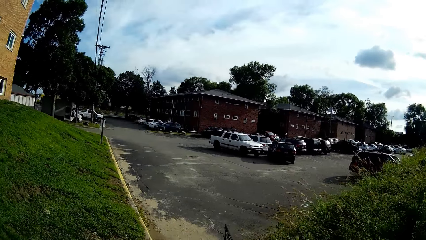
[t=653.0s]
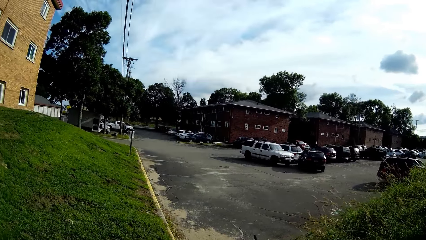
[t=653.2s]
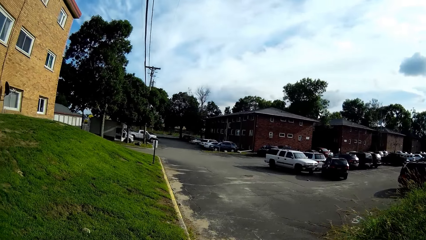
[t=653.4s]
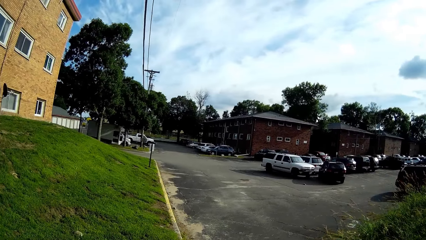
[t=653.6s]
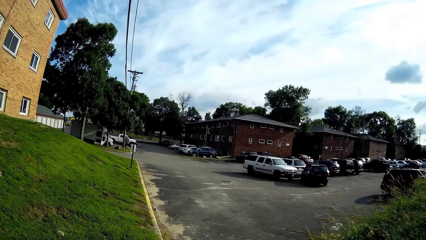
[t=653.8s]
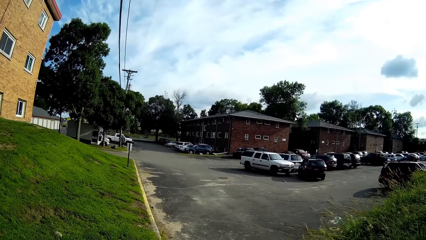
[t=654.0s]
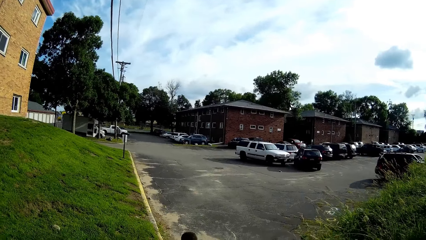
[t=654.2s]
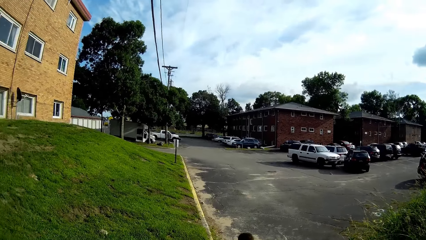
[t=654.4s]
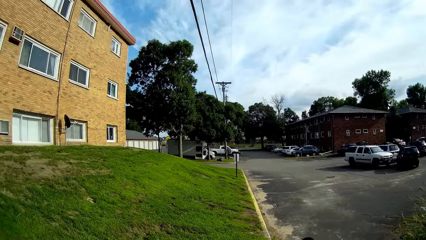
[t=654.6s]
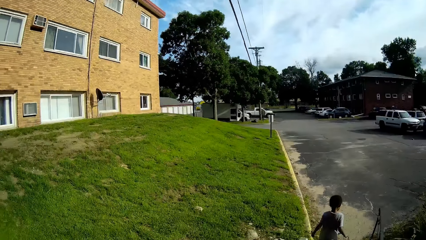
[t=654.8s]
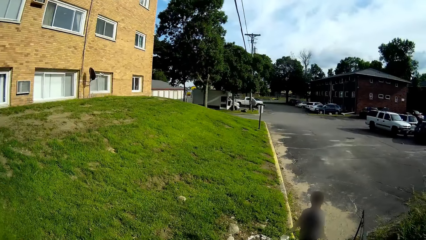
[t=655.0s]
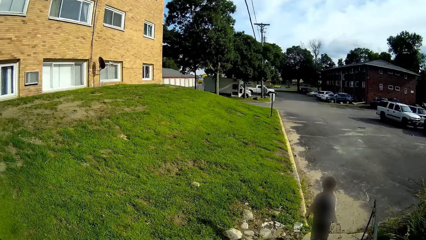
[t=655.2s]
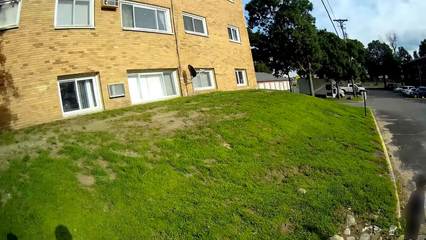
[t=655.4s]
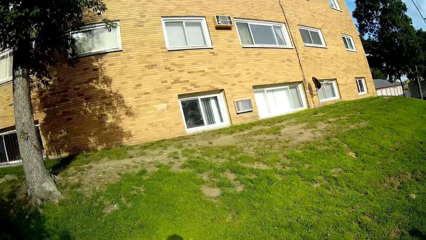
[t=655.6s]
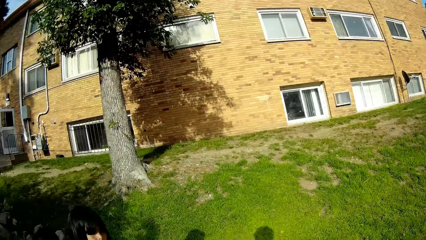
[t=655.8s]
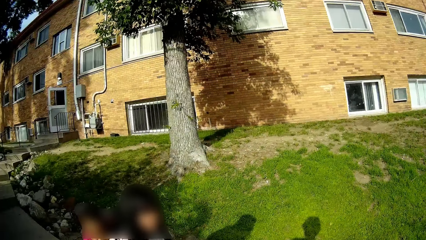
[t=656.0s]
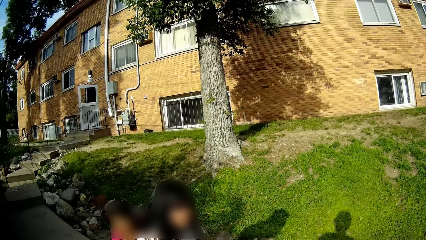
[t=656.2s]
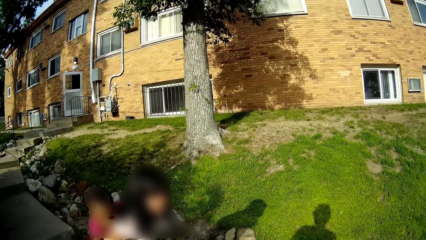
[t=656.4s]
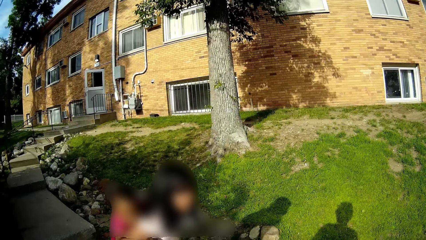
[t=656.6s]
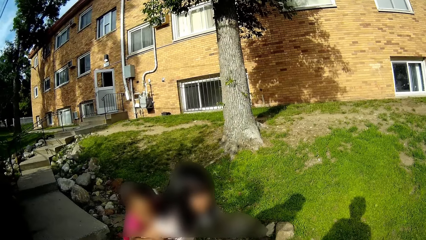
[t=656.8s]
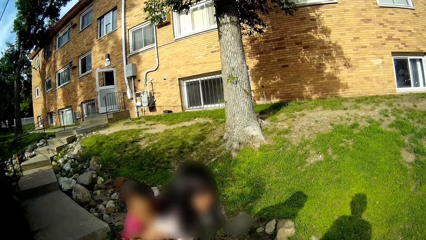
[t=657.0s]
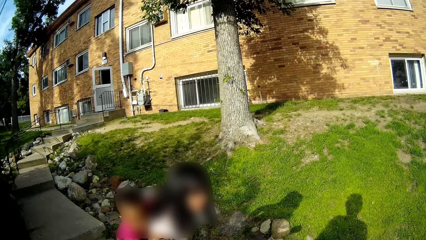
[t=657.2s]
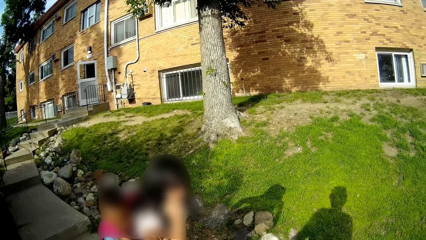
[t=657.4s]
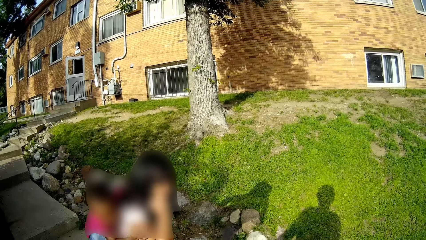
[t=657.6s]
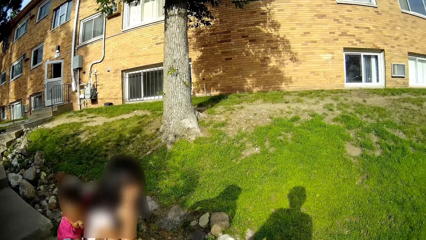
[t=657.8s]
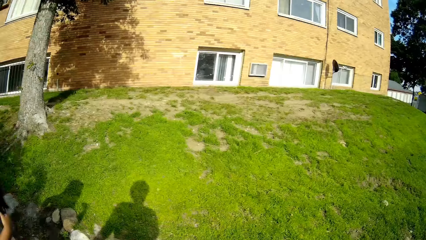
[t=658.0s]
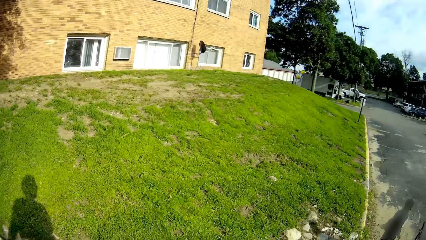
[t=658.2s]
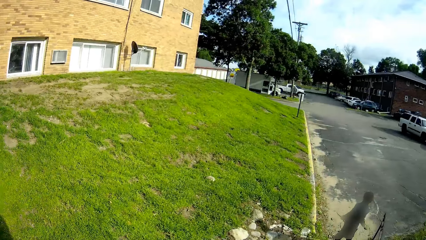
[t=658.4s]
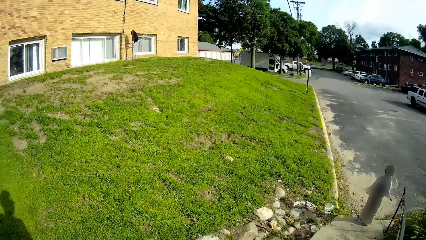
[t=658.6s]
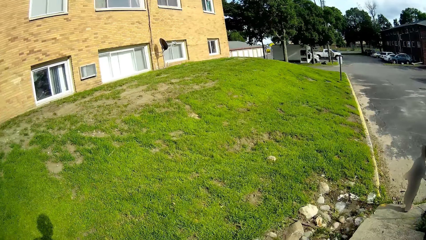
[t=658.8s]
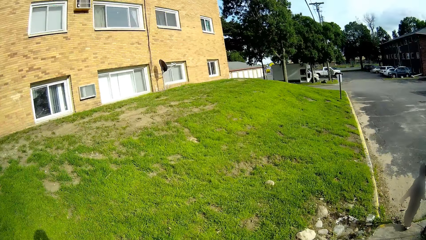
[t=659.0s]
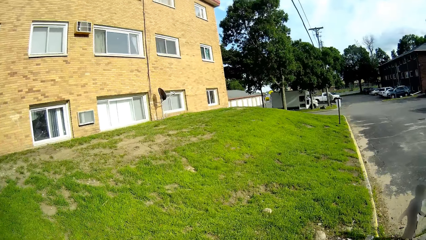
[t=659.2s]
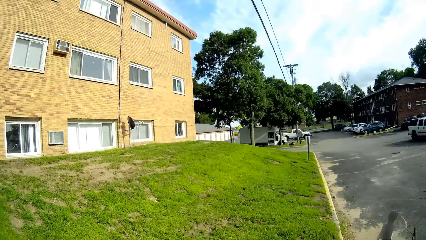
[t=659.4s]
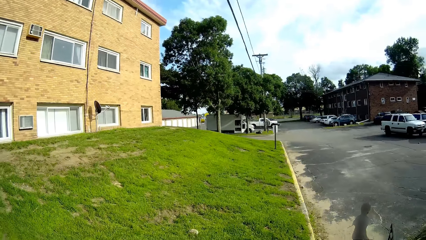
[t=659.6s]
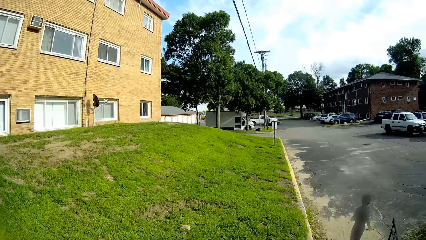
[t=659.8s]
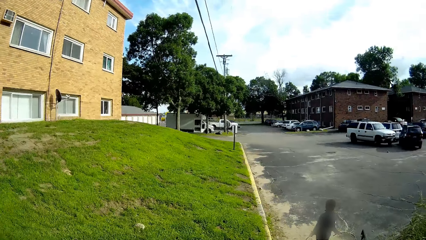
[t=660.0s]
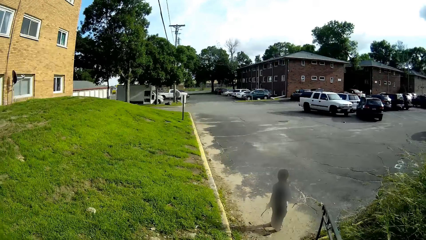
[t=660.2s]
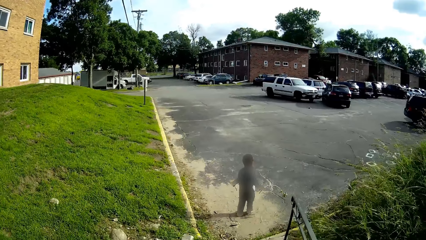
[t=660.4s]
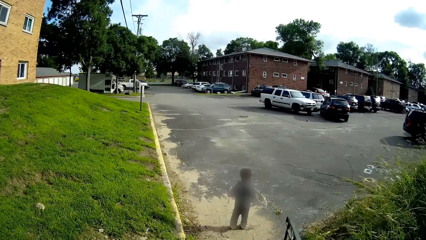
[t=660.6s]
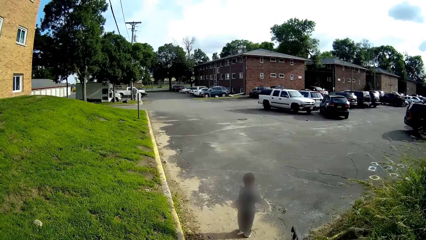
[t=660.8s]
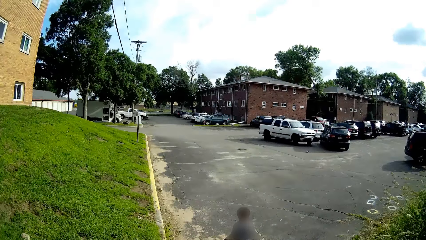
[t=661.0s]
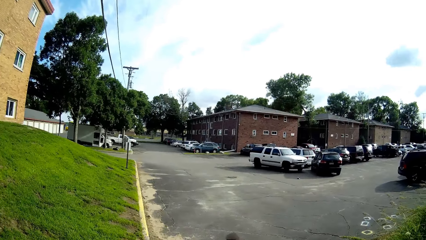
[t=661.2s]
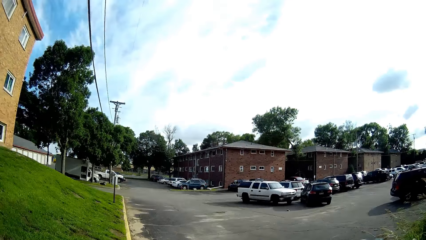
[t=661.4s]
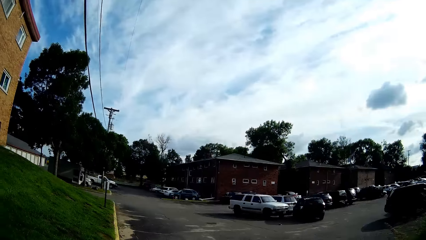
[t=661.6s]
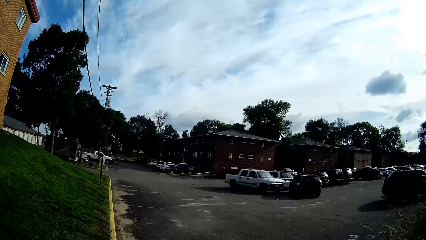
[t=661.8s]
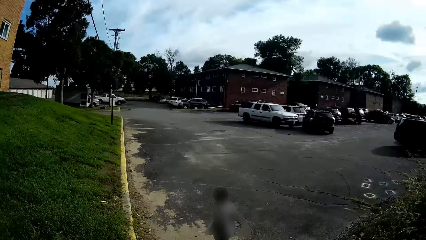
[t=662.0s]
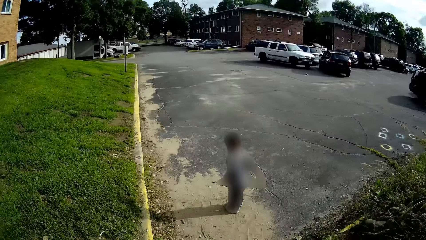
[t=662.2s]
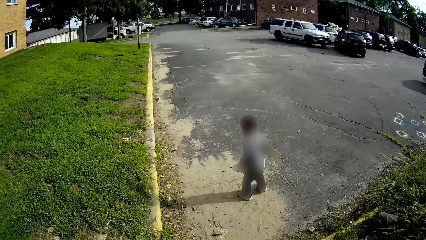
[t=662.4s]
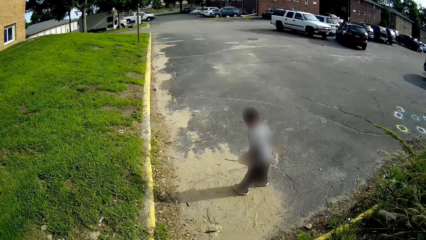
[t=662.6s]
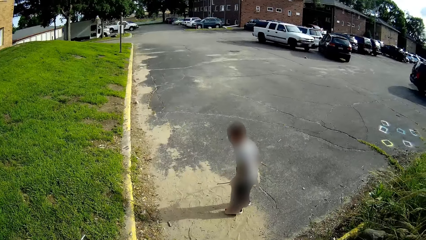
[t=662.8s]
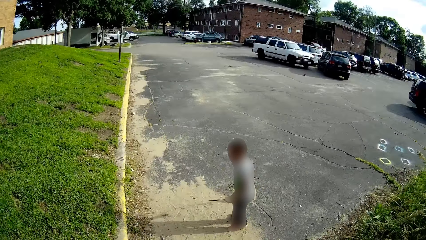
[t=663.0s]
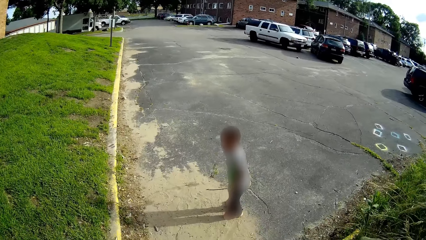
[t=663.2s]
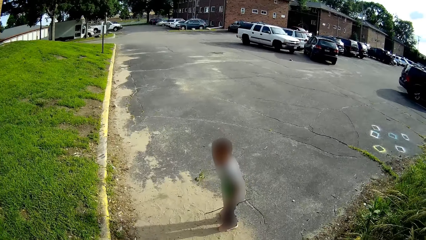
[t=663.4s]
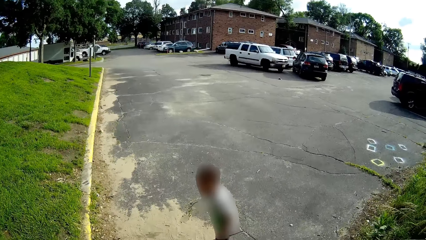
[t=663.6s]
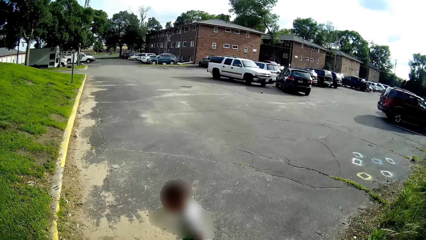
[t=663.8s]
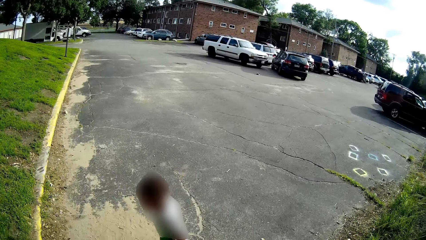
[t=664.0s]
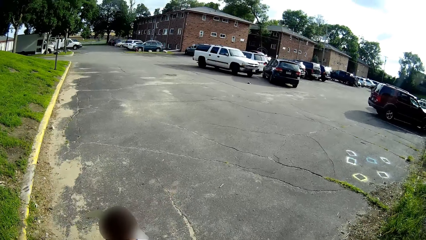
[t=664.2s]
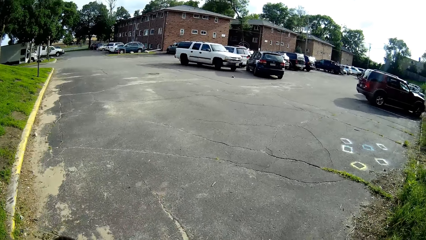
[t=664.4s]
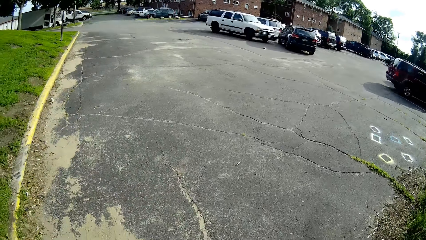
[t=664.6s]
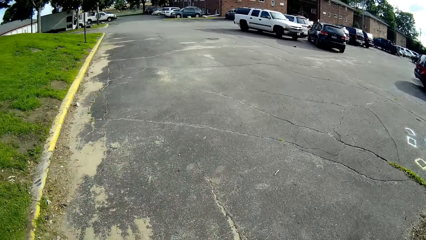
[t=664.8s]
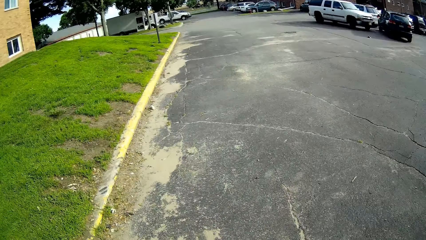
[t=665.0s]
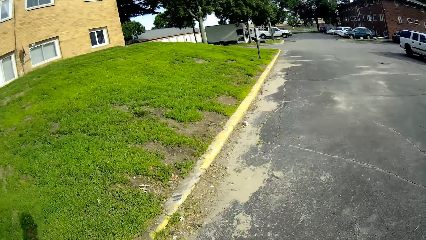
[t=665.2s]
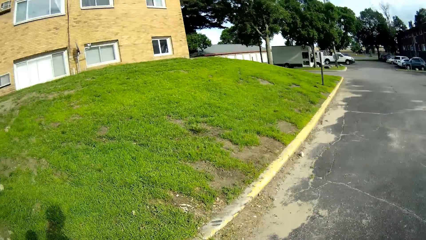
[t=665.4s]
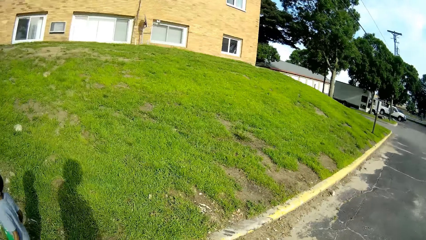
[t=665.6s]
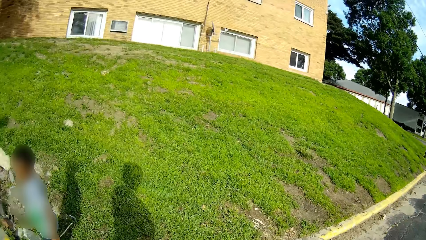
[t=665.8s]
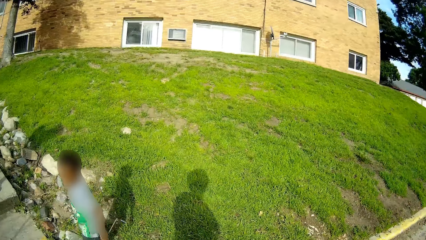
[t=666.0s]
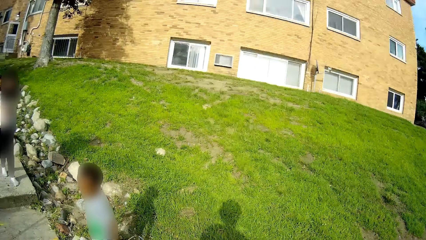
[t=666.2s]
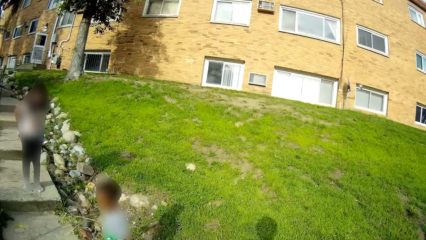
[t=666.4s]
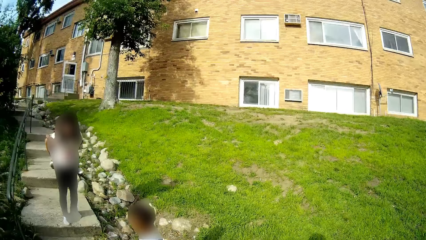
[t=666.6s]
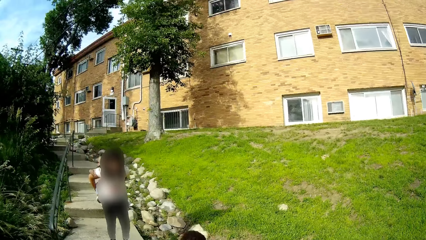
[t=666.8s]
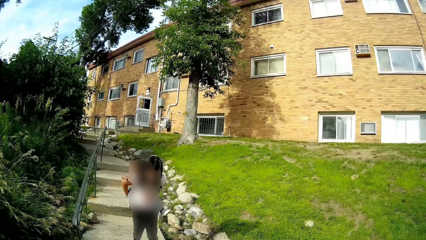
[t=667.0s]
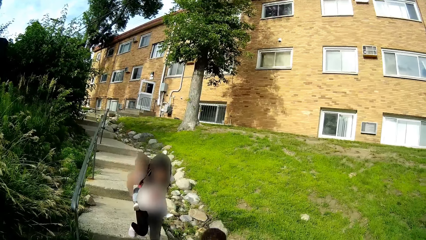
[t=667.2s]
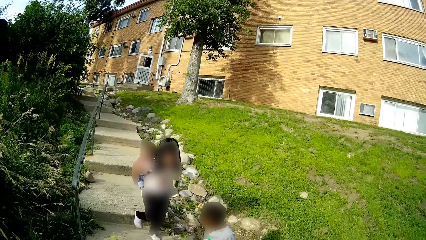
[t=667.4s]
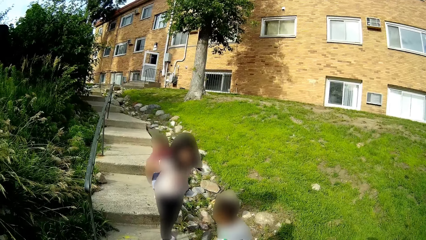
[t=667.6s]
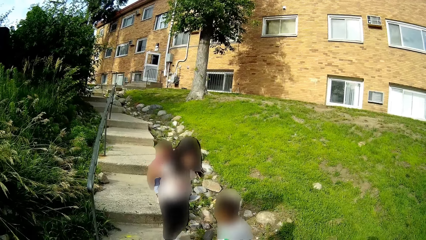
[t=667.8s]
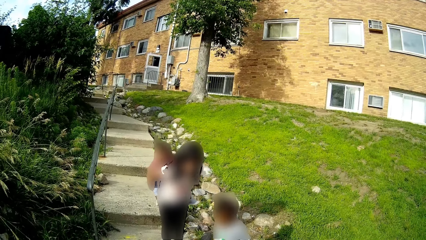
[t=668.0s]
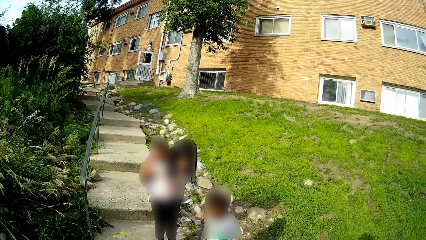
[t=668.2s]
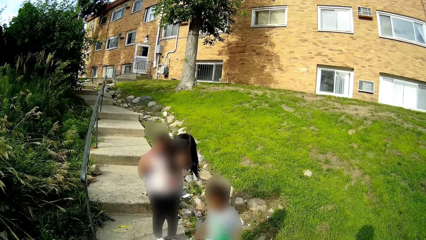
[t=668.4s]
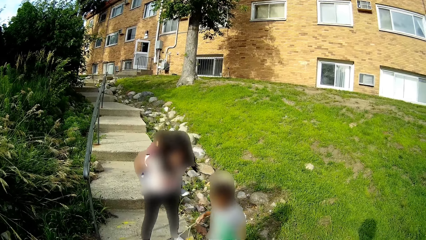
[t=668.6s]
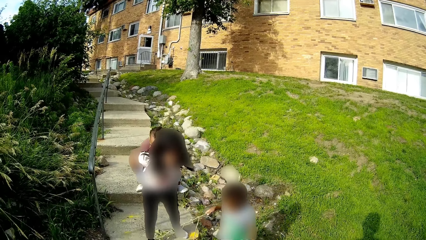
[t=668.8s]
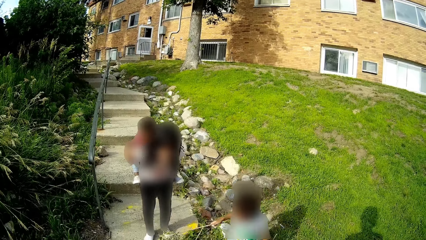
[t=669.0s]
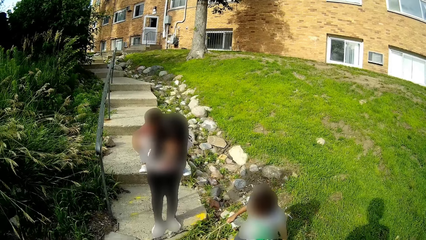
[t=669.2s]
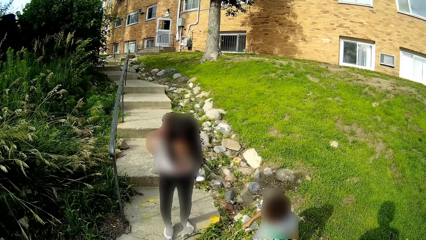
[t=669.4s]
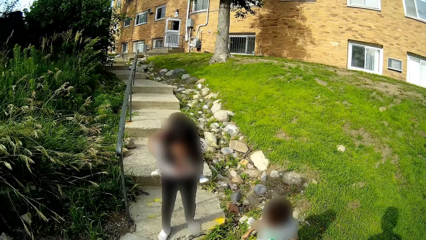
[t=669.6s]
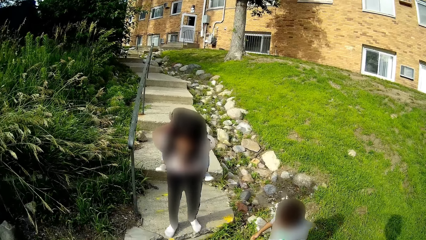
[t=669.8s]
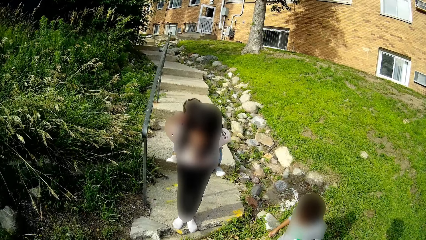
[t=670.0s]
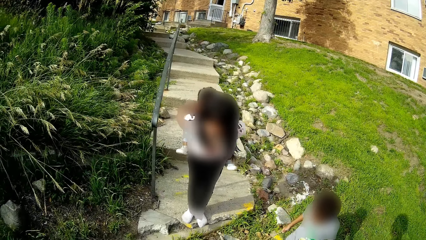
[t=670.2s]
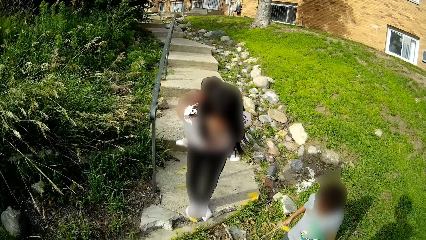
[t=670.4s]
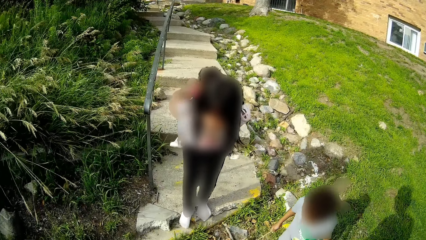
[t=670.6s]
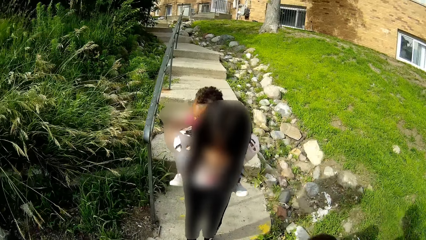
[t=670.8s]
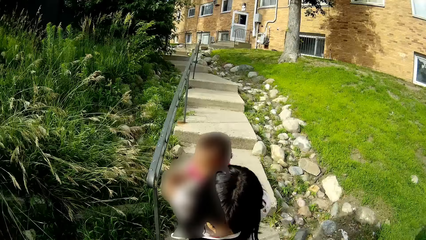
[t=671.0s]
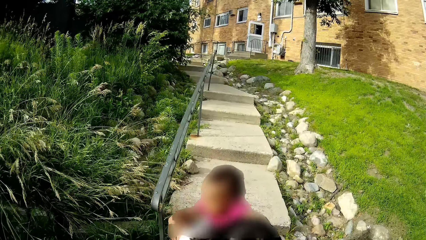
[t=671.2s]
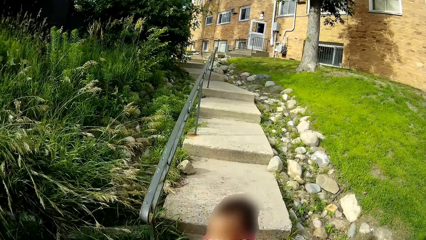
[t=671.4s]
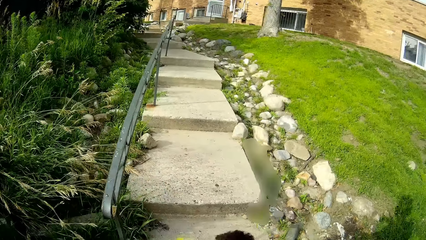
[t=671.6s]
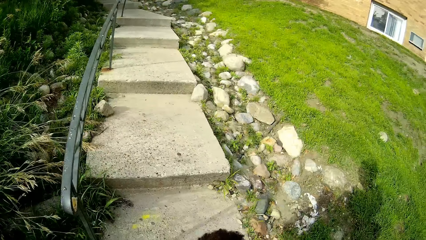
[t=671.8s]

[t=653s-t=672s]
The camera wearer stares at the baby and the girl. The girl holds the baby on the back. The camera wearer walks down the steps. They look at the baby, the girl and the boy. The girl walks down the steps with the baby. The girl talks with the boy.
